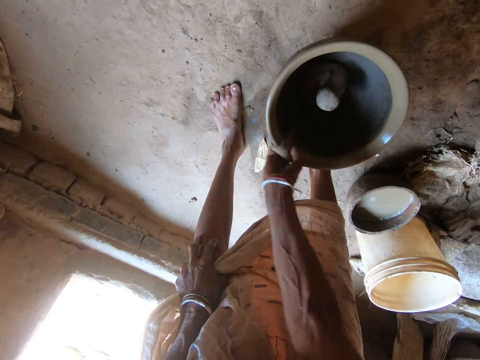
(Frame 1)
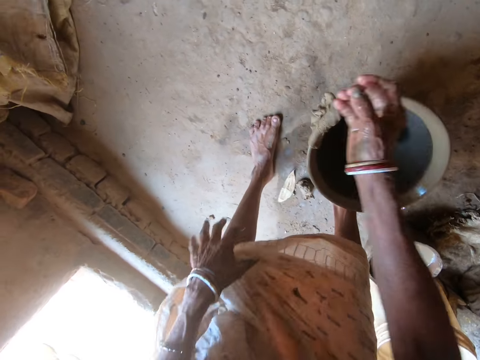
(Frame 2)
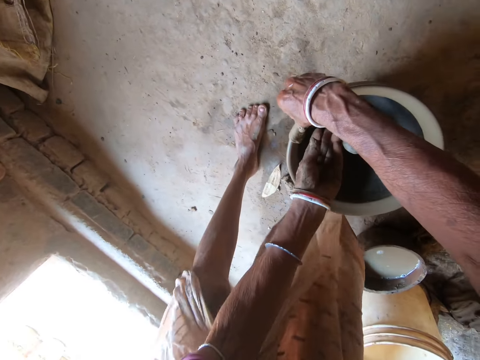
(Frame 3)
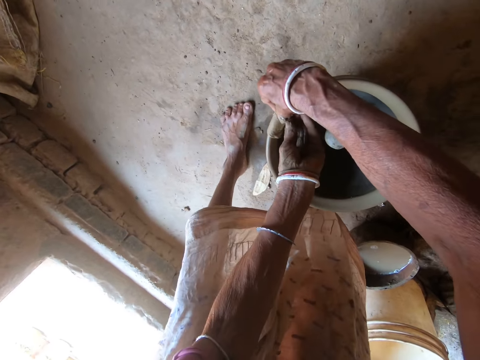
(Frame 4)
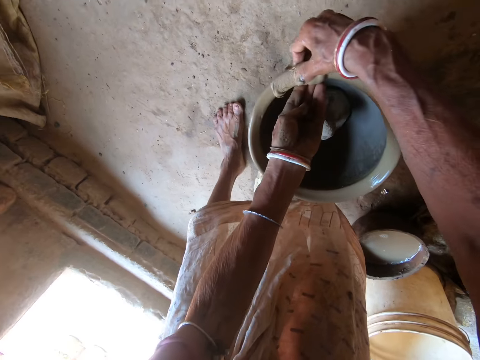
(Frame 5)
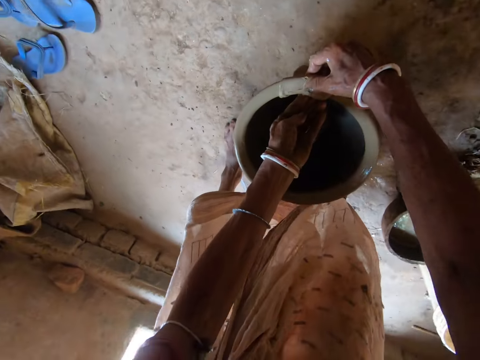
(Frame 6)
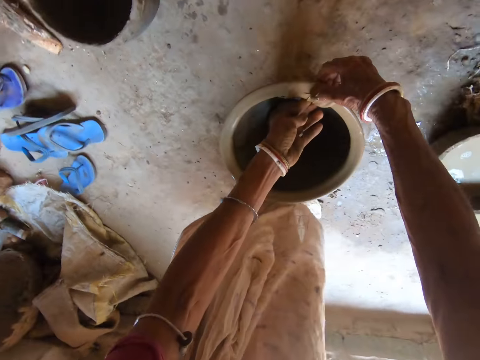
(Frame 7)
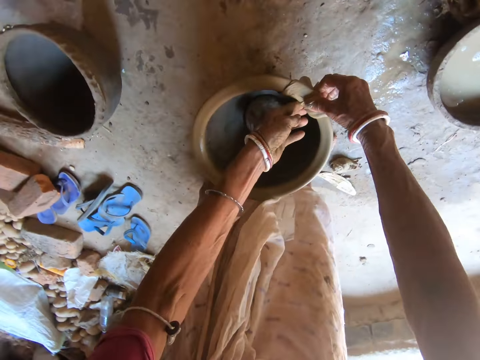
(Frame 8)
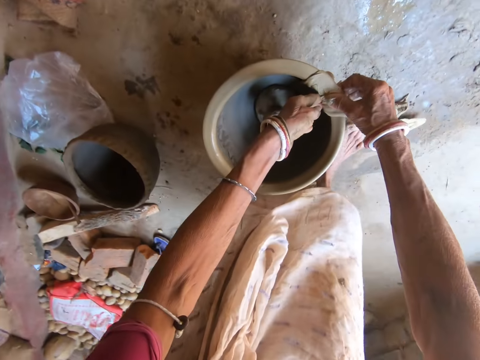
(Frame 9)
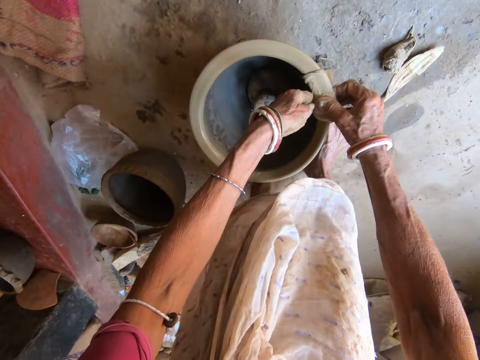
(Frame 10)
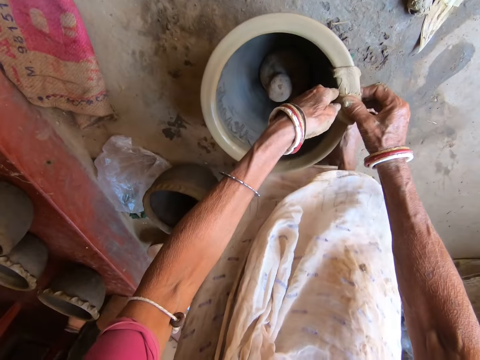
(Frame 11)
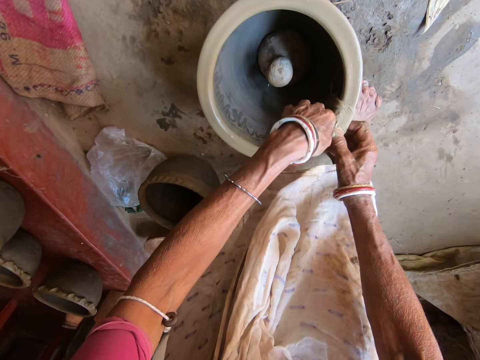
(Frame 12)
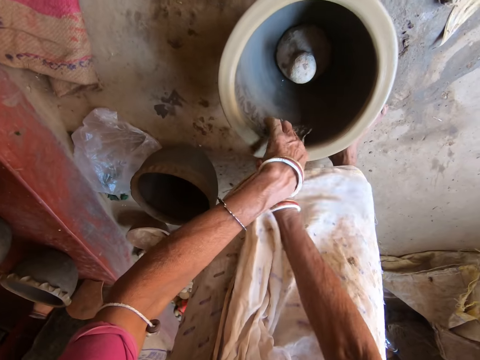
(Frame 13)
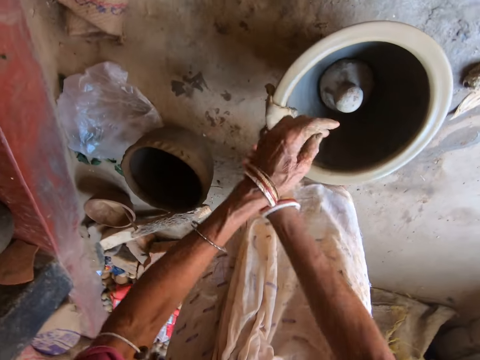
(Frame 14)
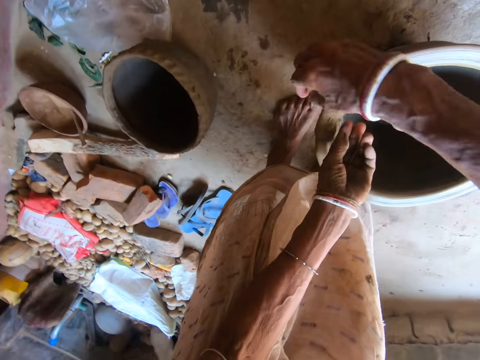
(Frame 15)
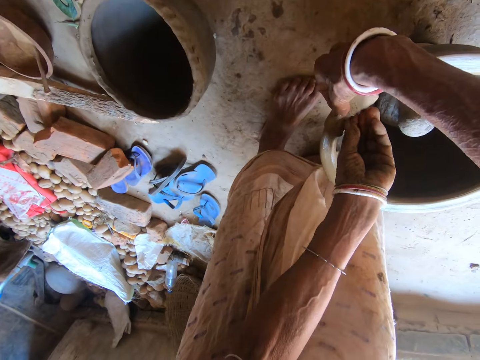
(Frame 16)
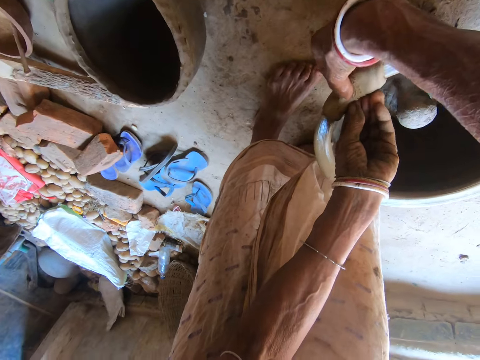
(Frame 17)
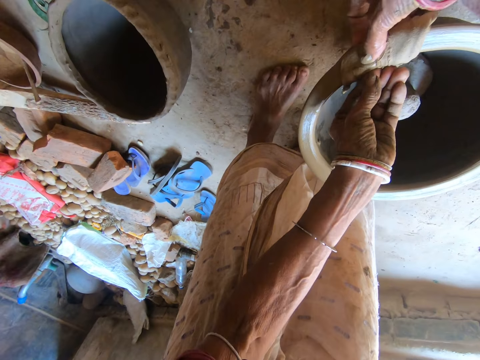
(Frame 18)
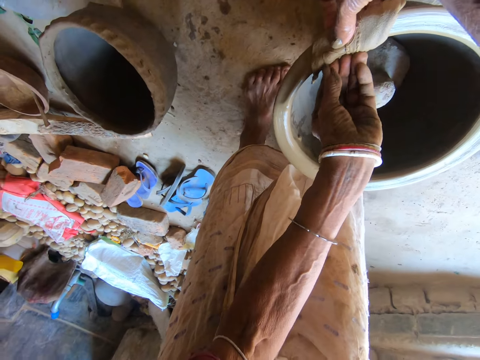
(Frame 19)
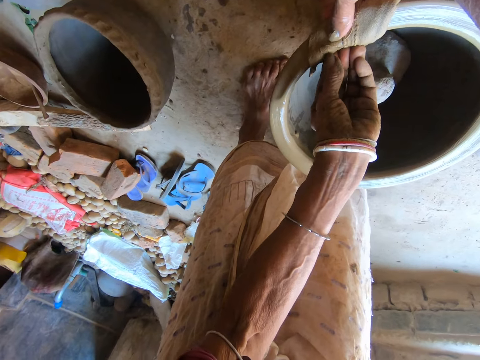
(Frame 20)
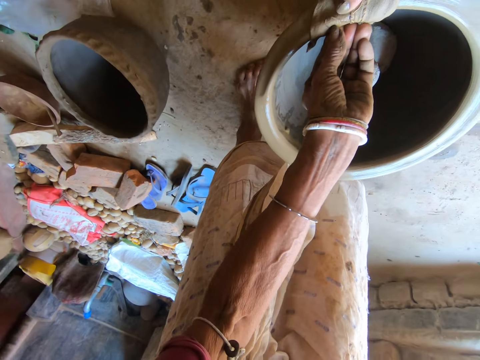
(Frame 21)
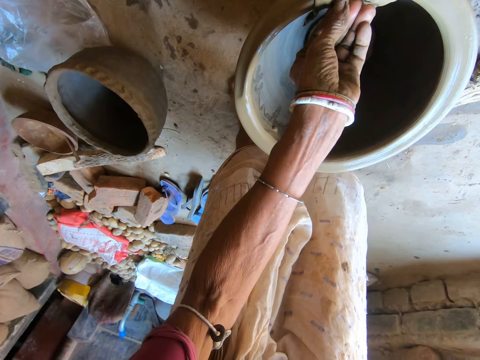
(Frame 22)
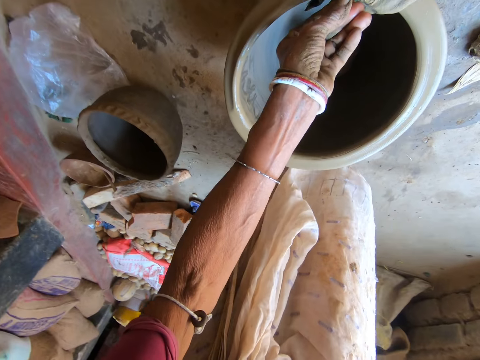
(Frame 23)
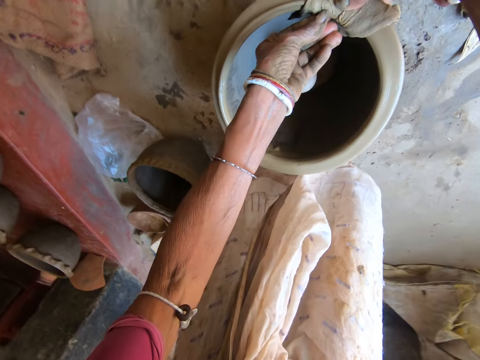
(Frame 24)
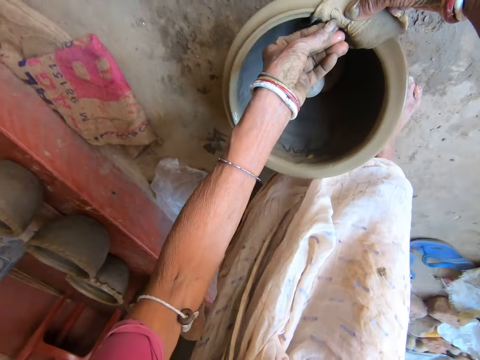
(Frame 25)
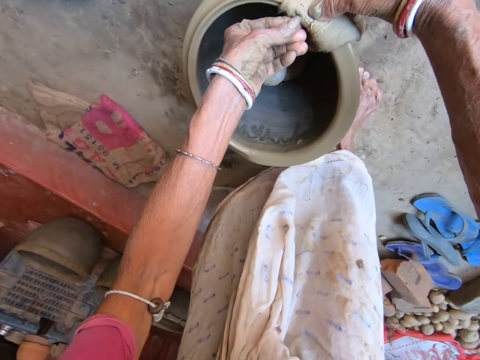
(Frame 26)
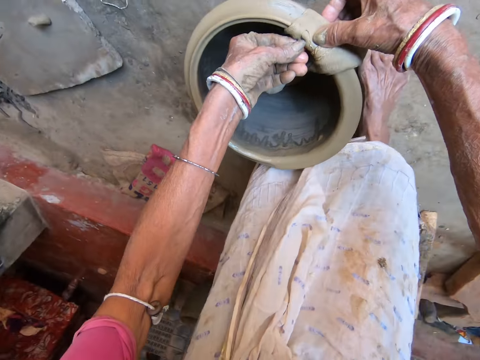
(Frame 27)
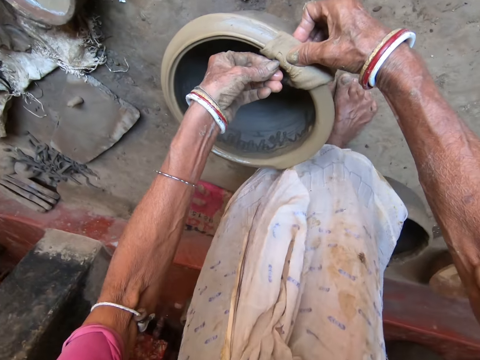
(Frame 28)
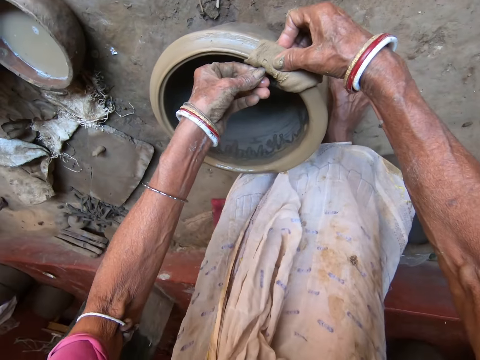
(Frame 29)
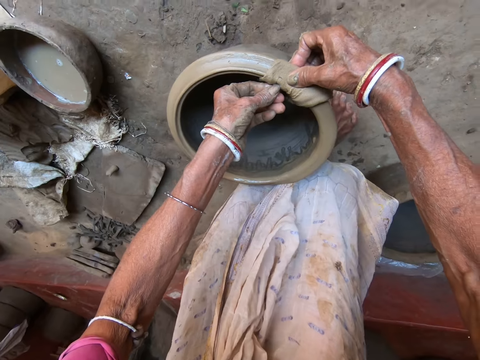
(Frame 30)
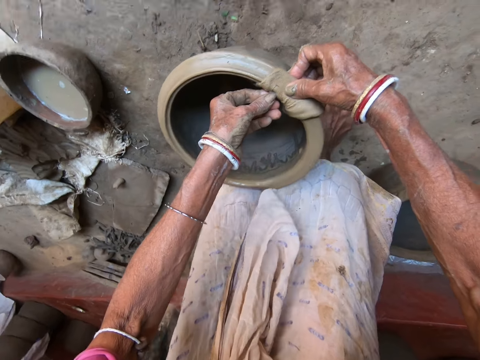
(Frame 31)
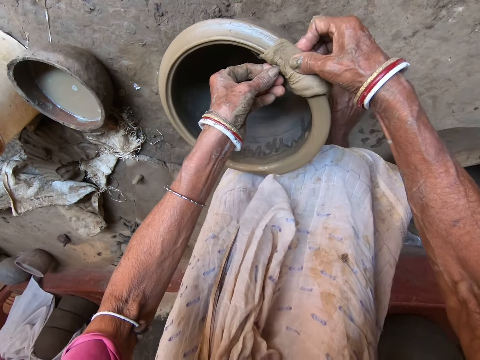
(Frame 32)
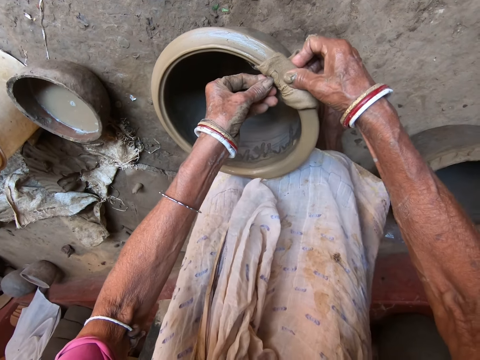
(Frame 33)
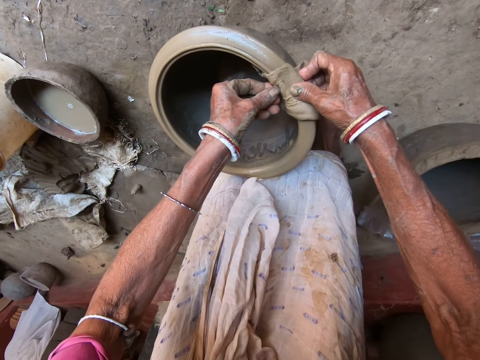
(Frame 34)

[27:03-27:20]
The camera wearer holds the cloth on the edge of the clay pot on the floor with her hands. She drags the cloth on the edge of the clay pot on the floor with her hands. She smoothens the pot and moves.

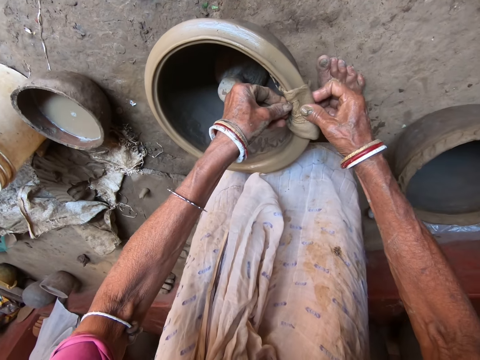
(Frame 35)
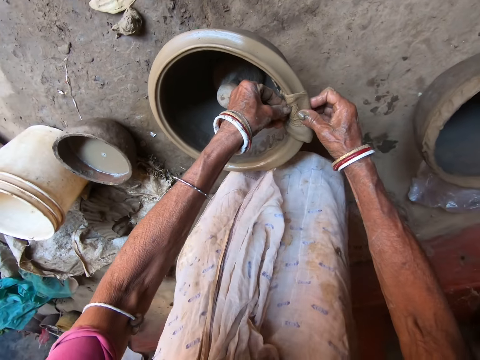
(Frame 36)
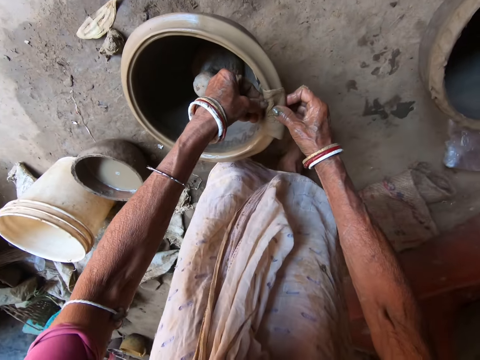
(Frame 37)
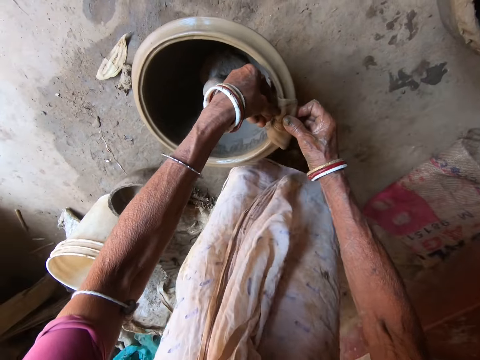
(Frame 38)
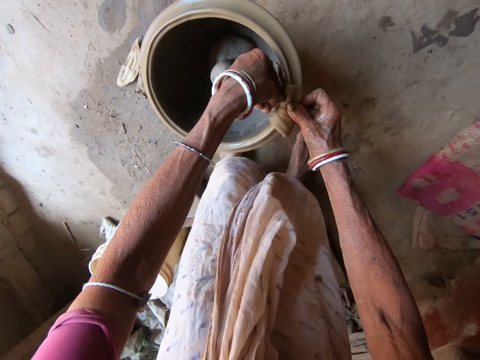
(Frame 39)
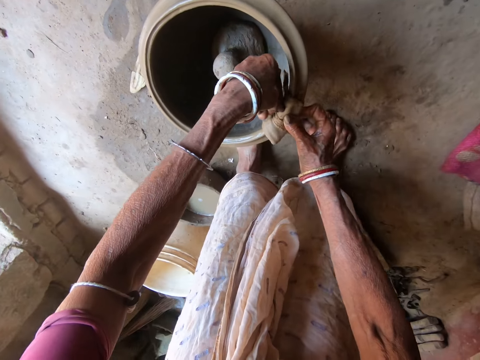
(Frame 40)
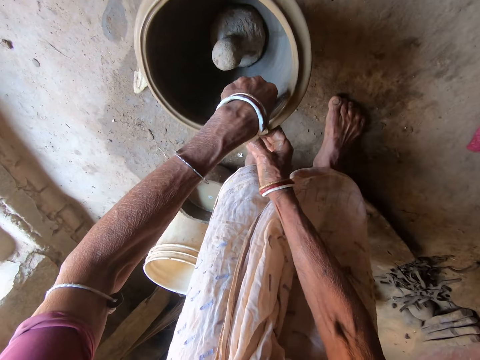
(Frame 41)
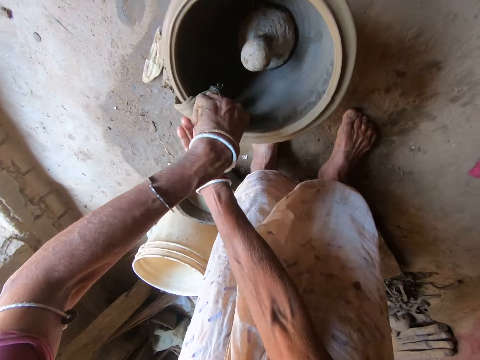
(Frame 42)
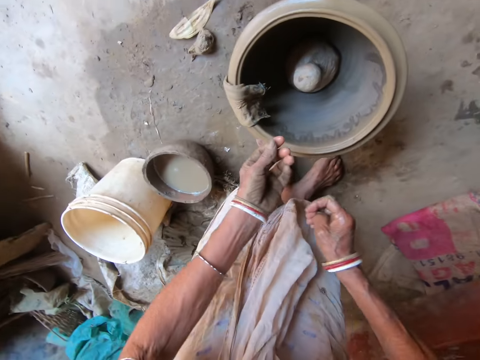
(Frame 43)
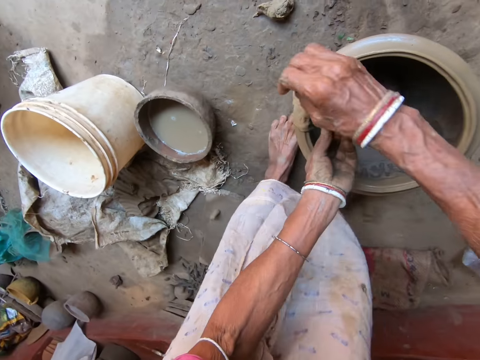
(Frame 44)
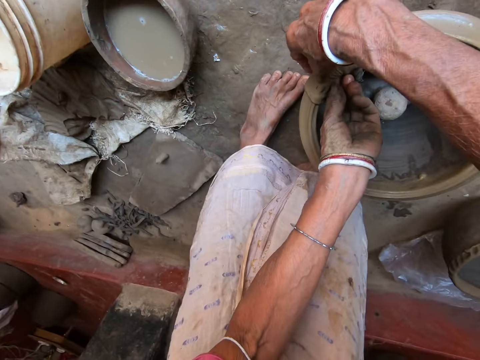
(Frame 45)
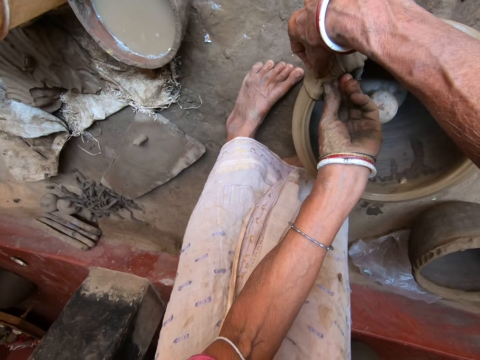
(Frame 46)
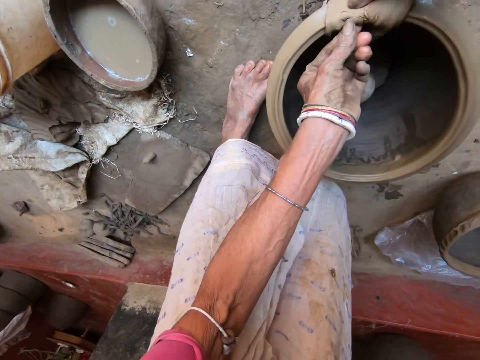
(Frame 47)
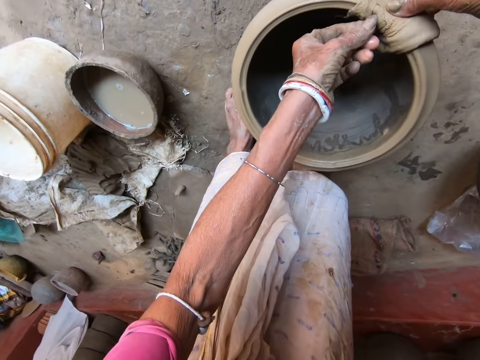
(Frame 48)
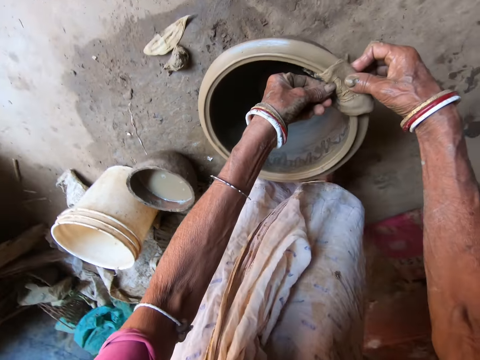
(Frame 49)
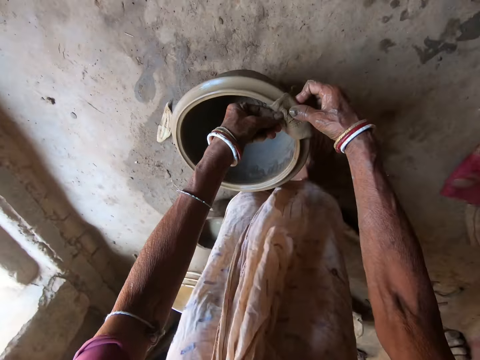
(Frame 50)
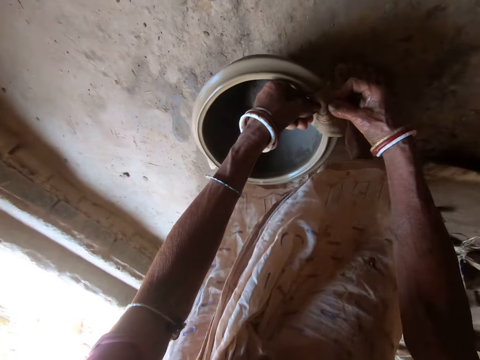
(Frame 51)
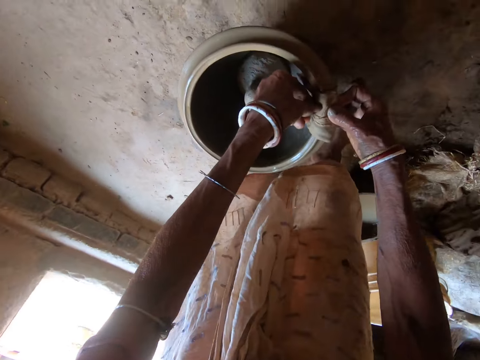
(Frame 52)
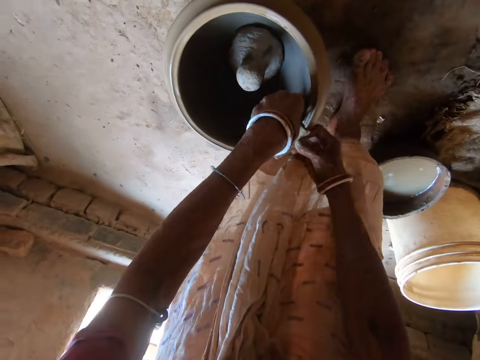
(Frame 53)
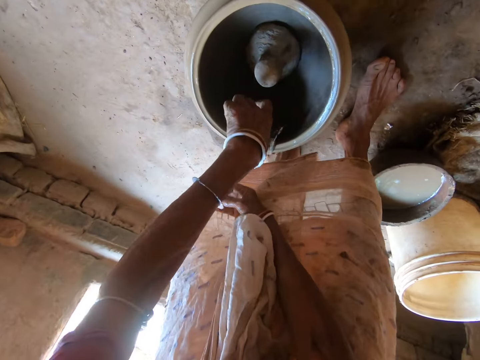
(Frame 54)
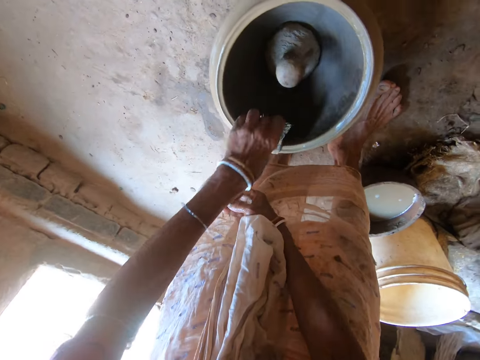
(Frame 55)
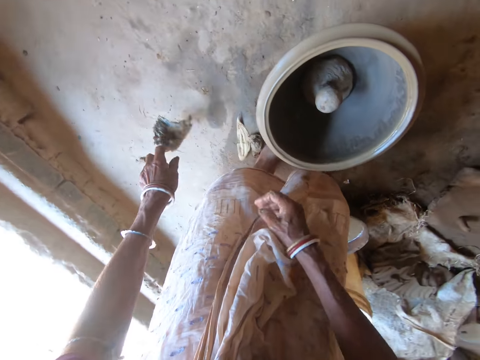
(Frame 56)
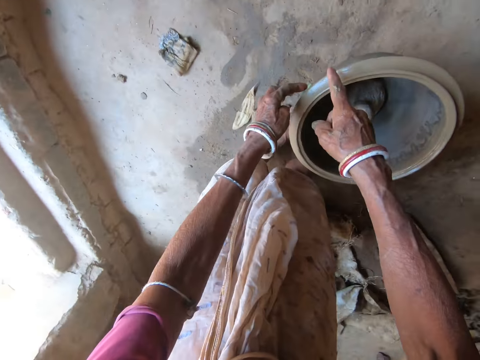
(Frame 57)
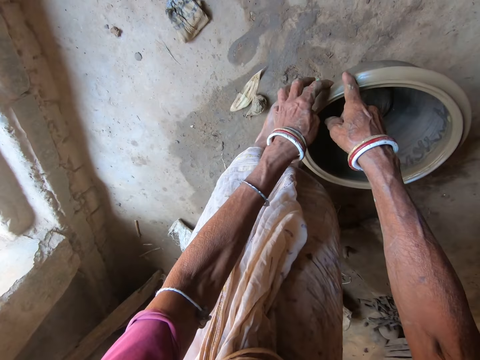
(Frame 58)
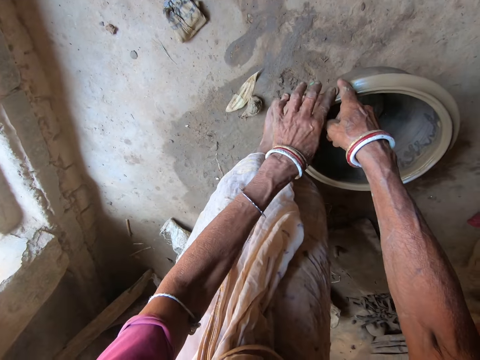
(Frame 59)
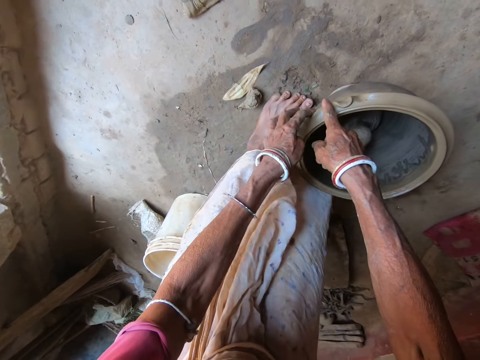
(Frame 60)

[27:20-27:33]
The camera wearer picks up the cloth from the edge of the clay pot on the floor with her left hand. She drops the cloth in her left hand on the floor. She makes patterns on the edge of the clay pot on the floor with the index finger of her right hand and the index finger of her left hand. She molds the clay pot.
